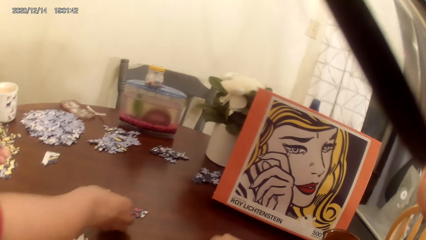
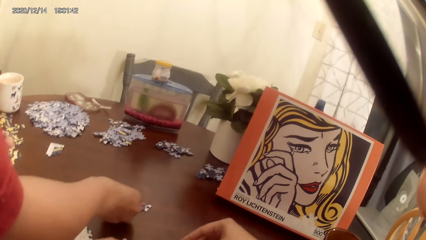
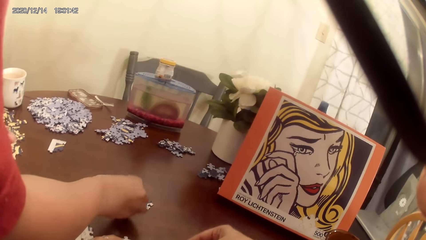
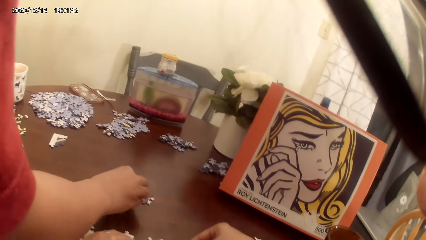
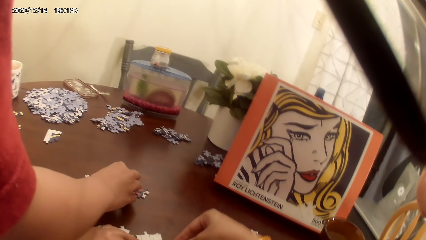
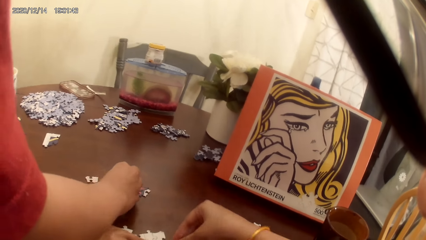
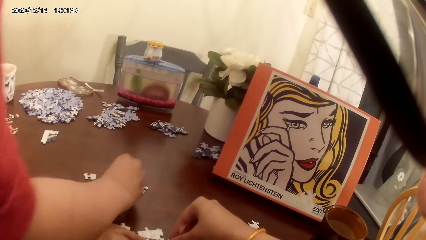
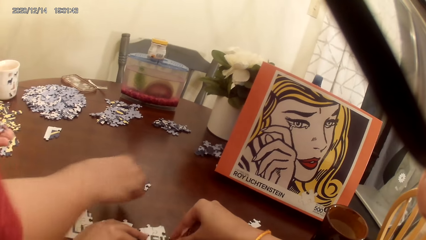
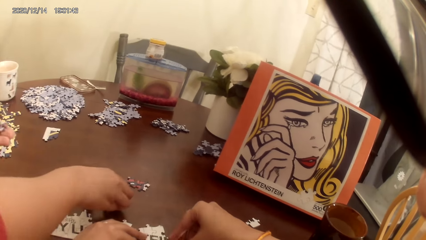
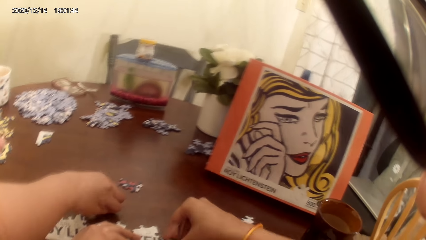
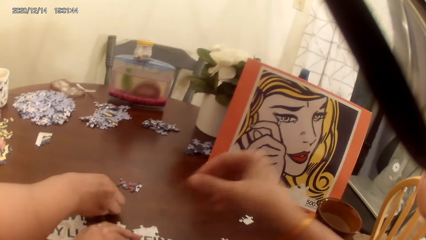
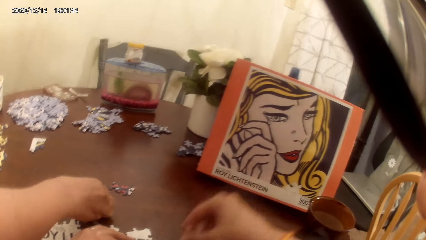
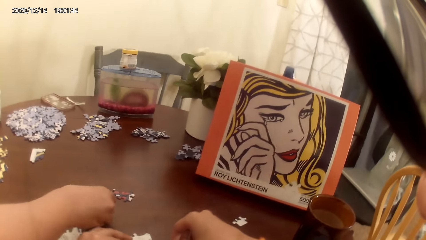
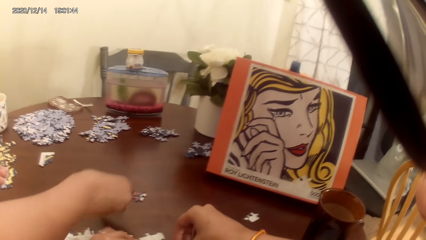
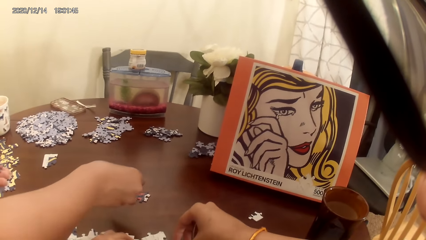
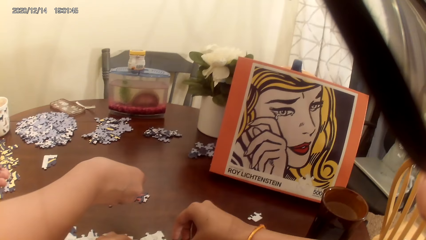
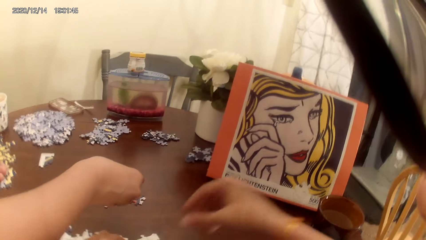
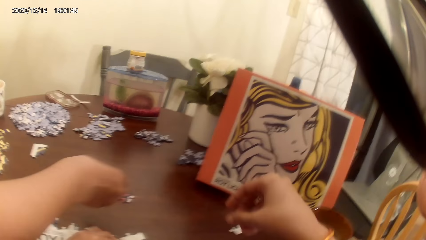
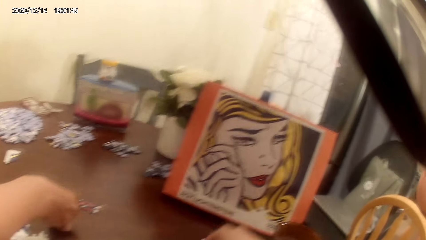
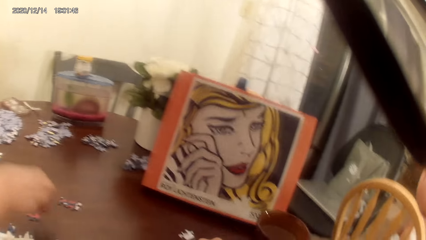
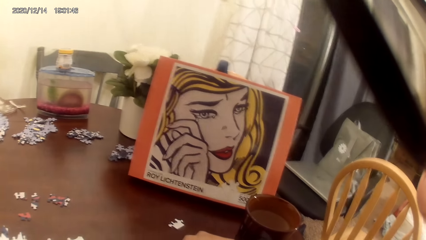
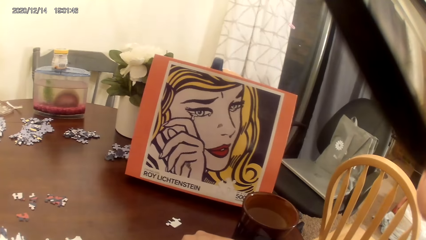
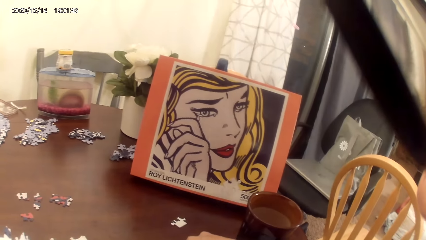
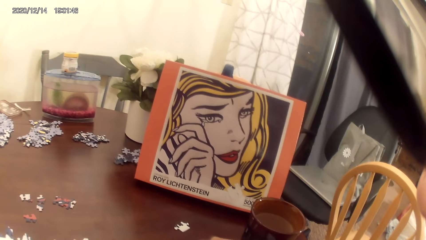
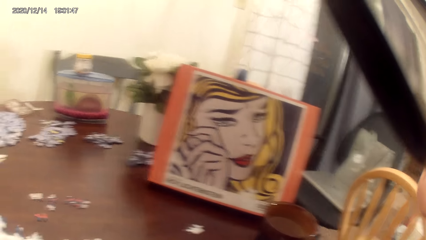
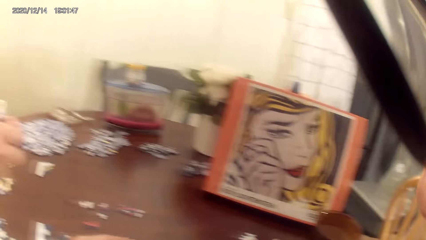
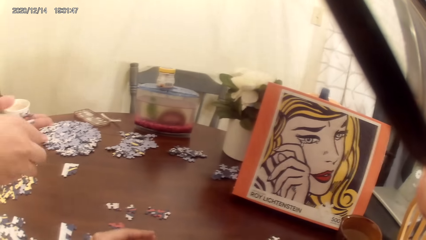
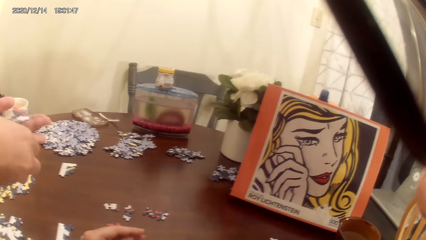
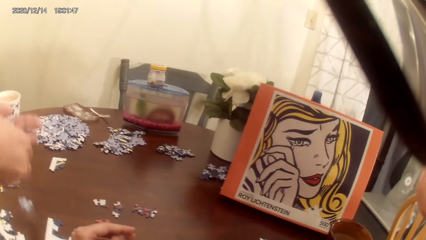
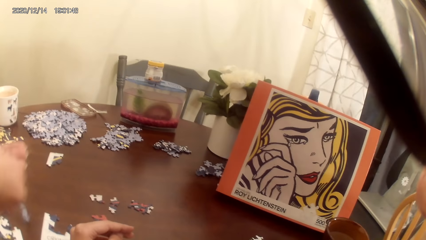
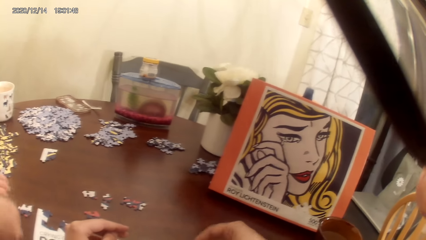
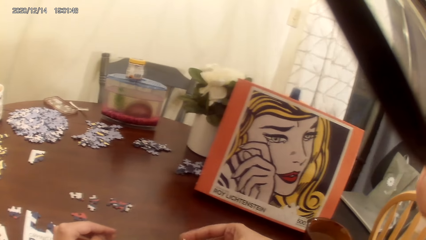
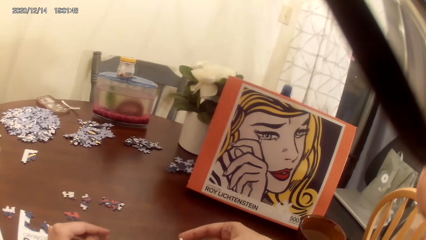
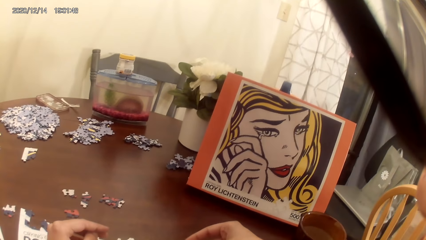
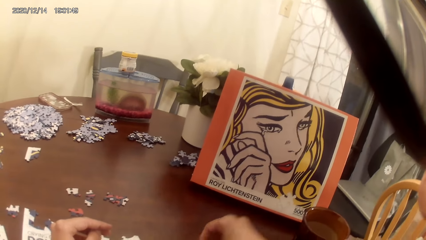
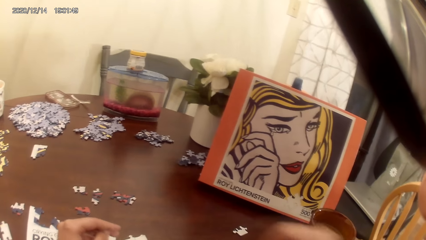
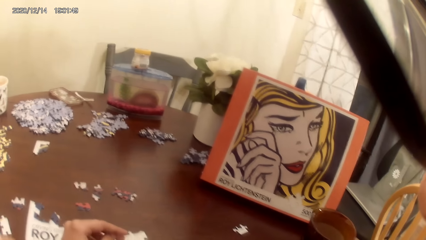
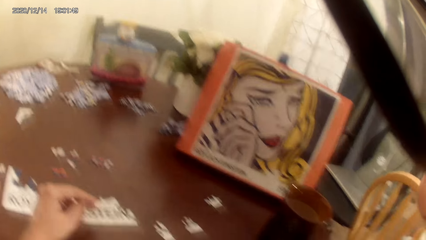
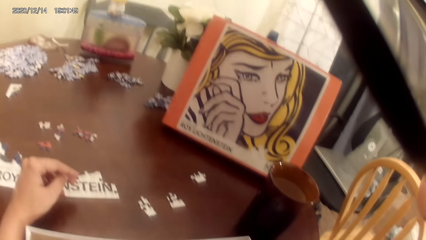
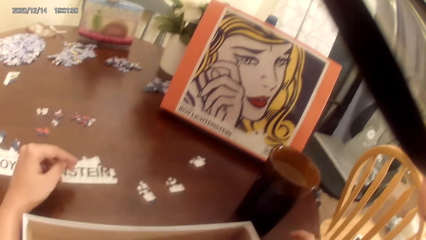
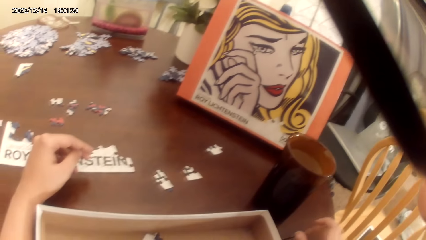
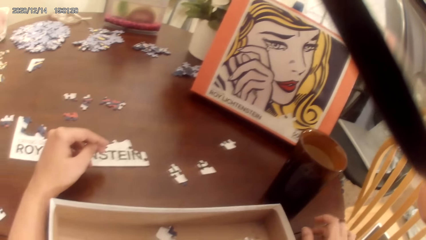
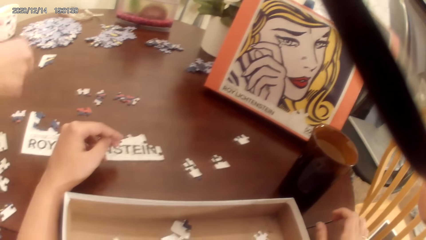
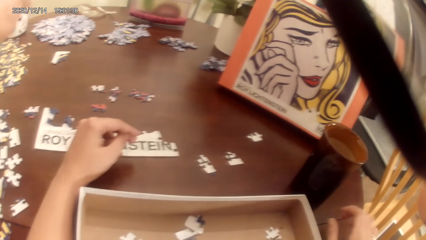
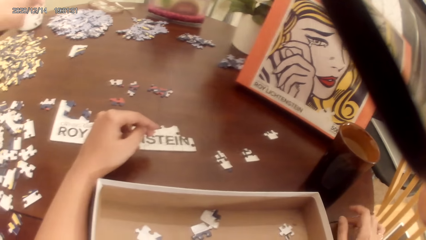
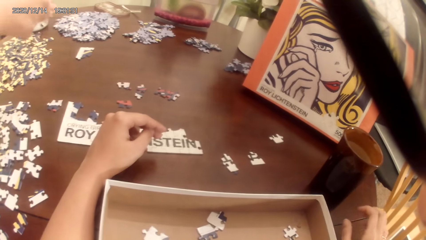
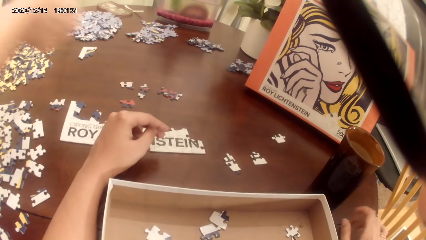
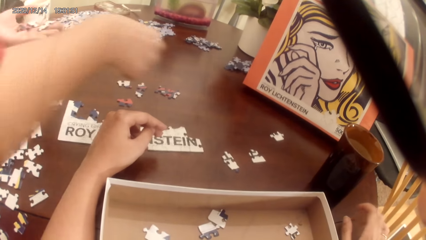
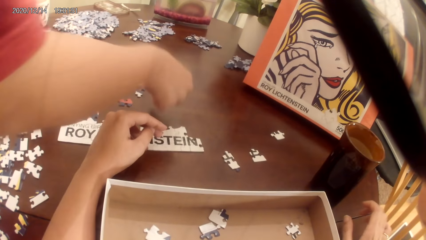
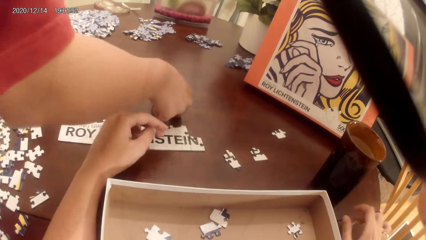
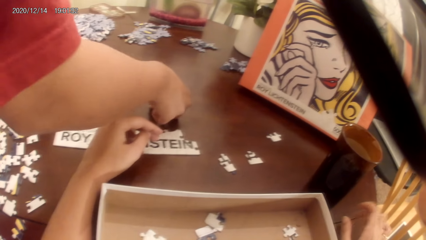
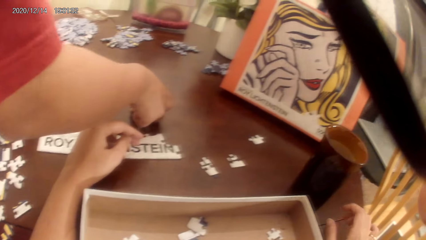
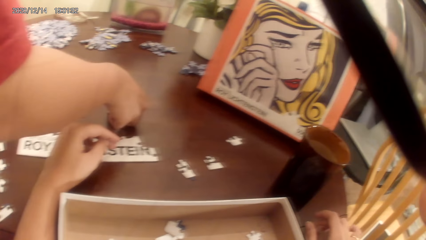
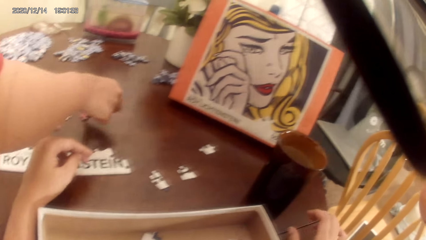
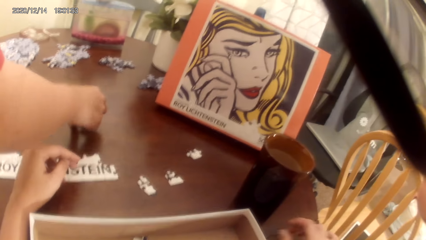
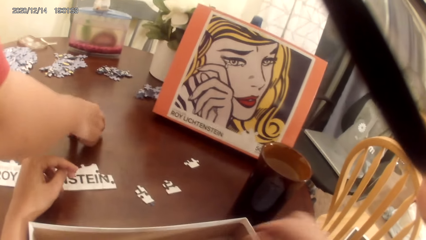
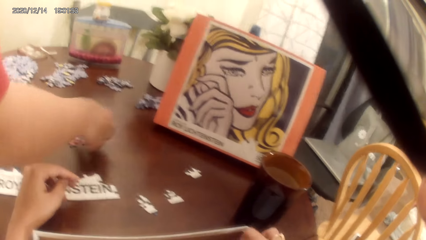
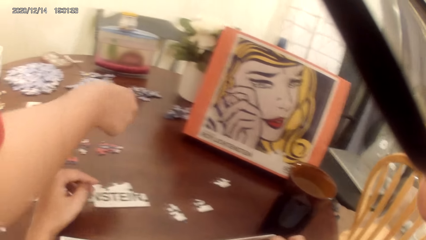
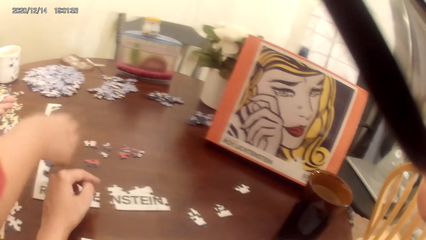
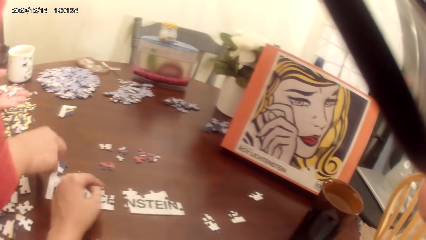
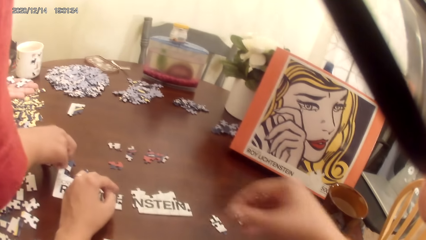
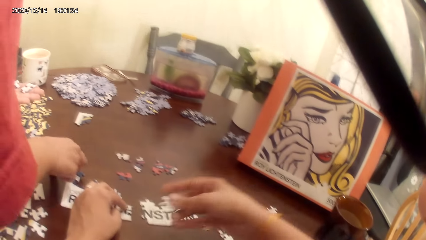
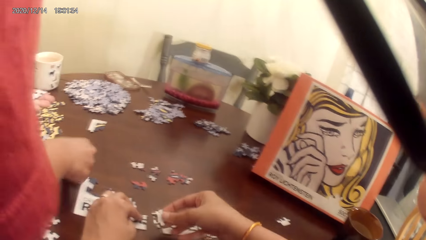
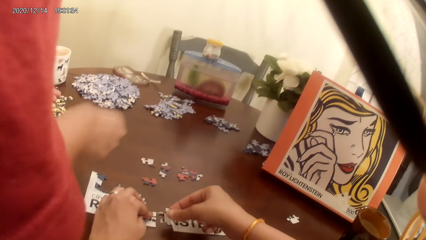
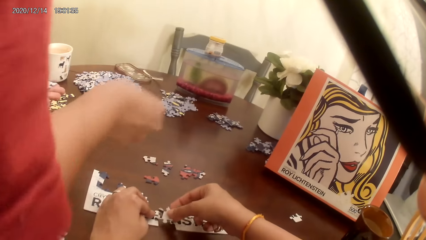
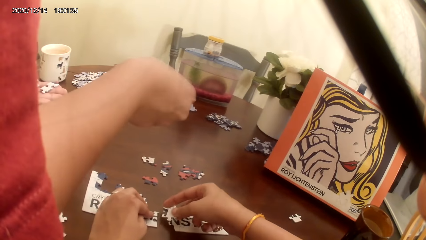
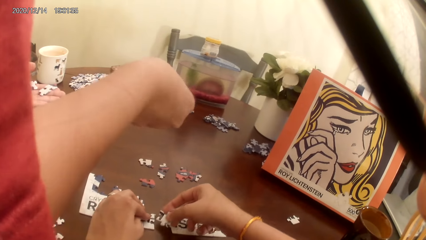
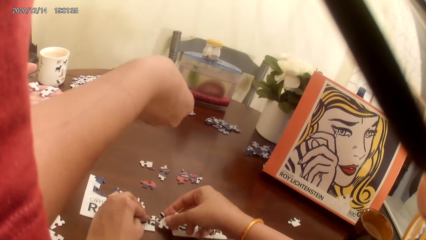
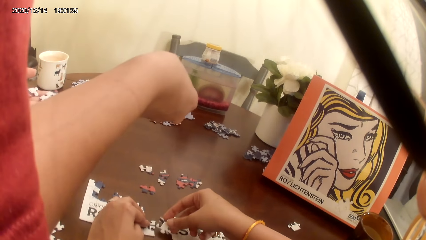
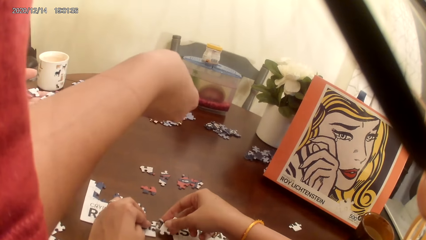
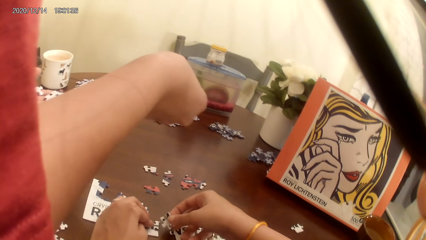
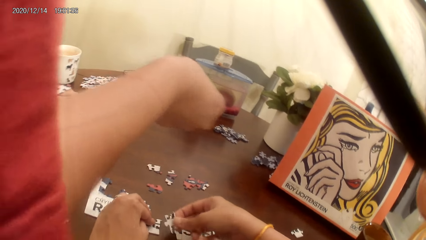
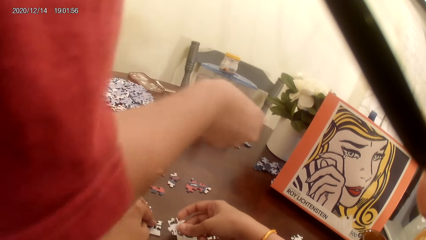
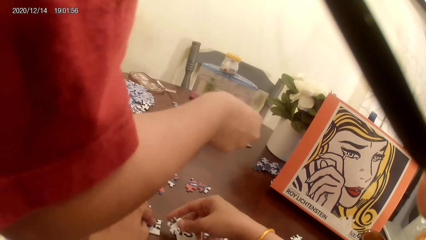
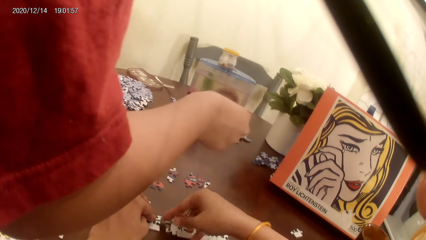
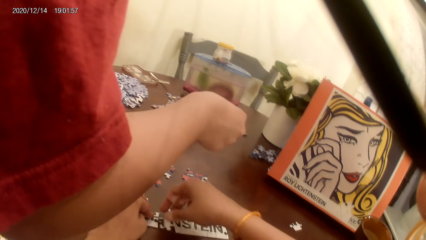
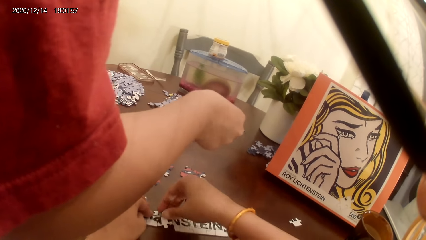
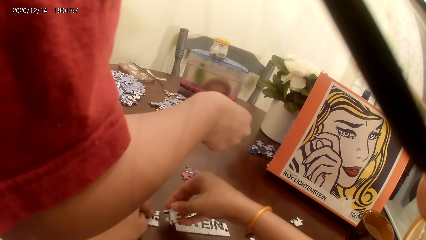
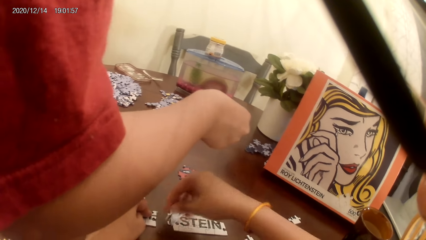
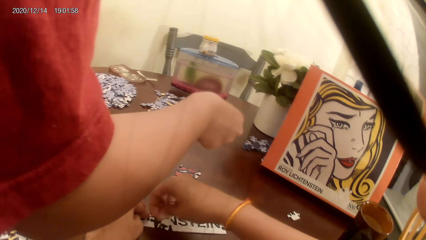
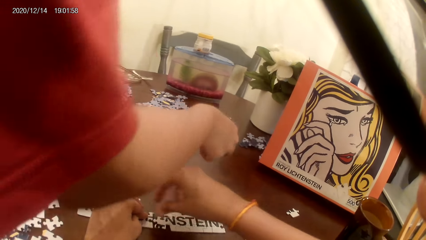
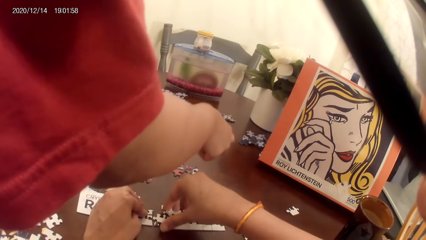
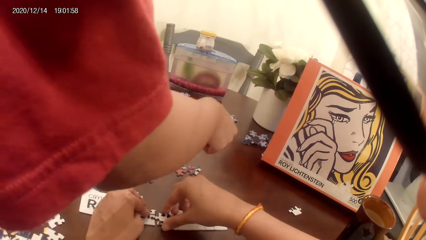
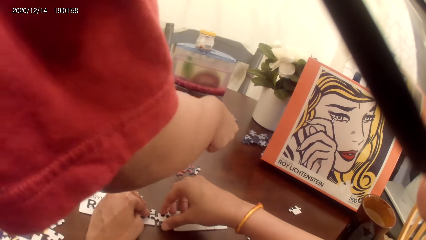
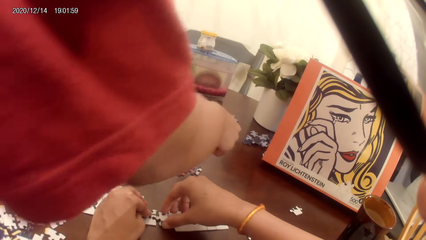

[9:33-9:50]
The camera wearer acts on music from a radio. A lady places puzzles on the table. The lady drops a card on the cardboard. The camera wearer acts on the music from the radio. They hit the cardboard with a finger. The lady collects the cards on the cardboard. The camera wearer plays the puzzle game. They act on the music from the radio.
